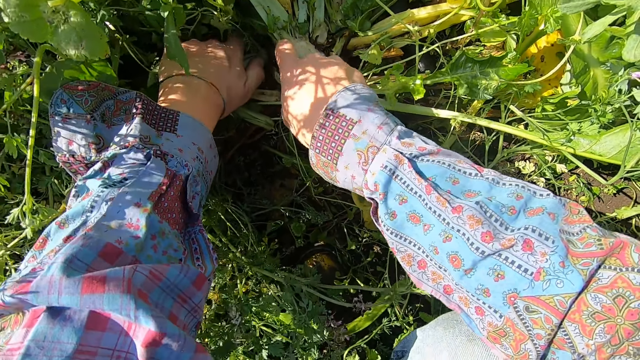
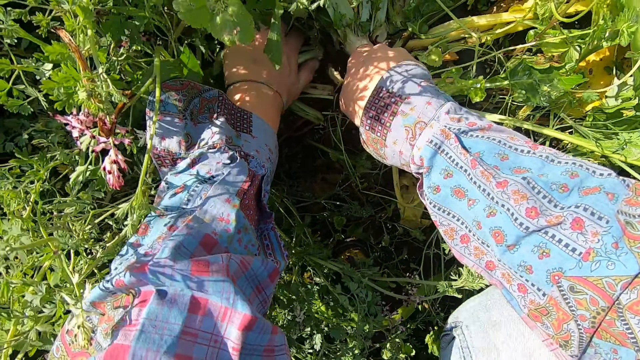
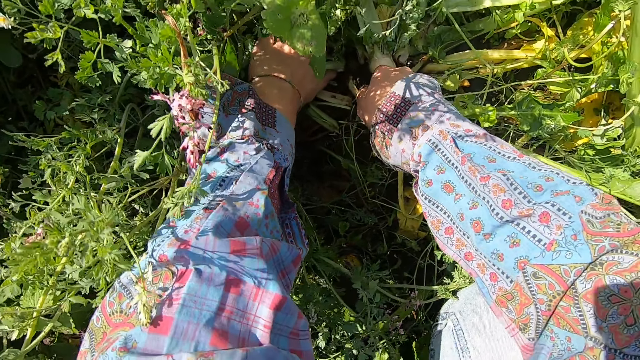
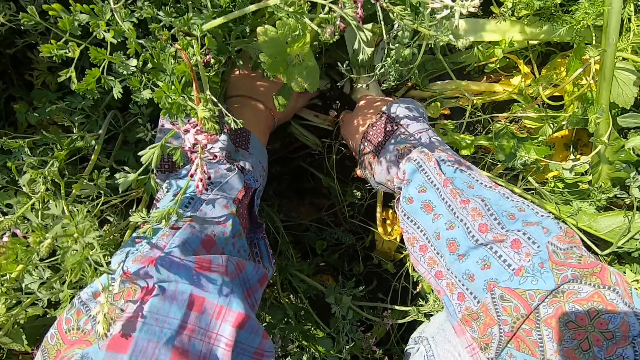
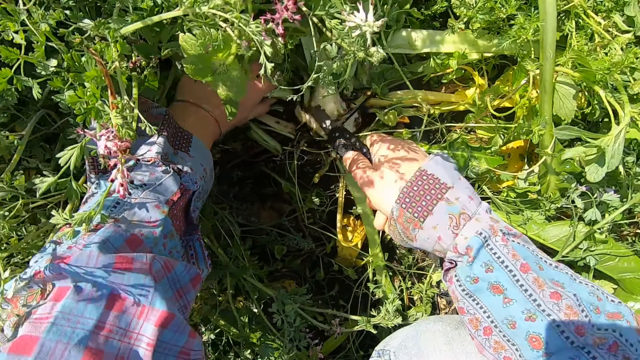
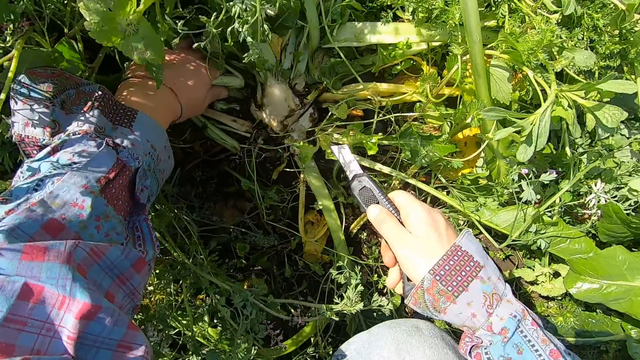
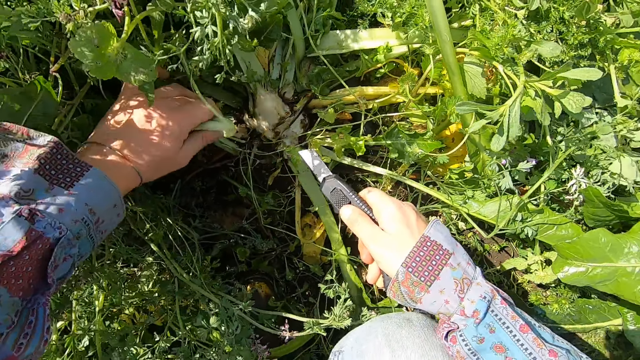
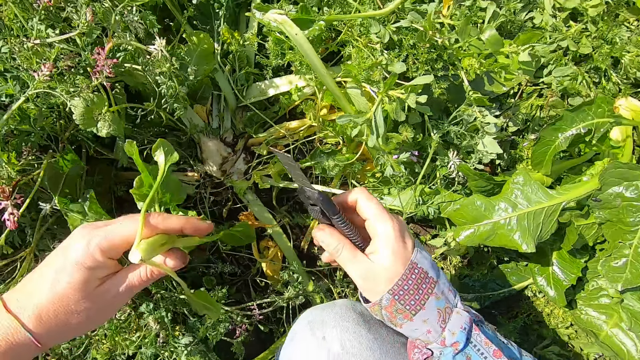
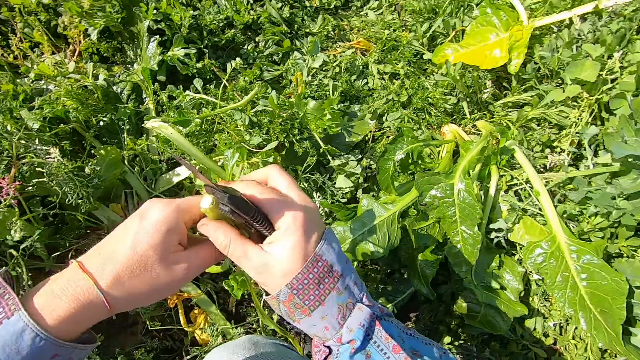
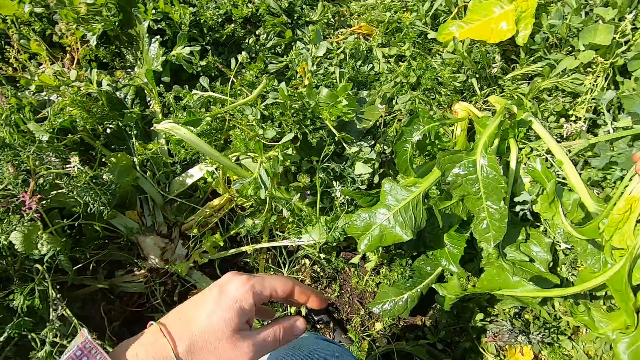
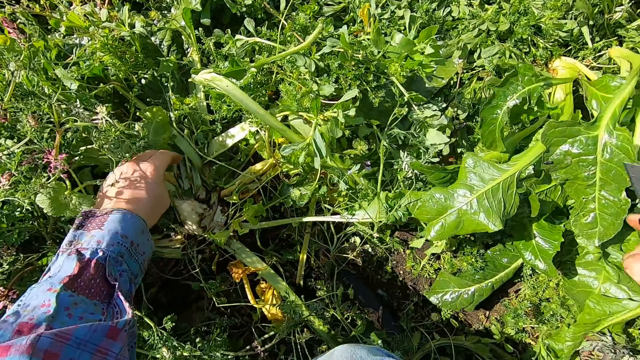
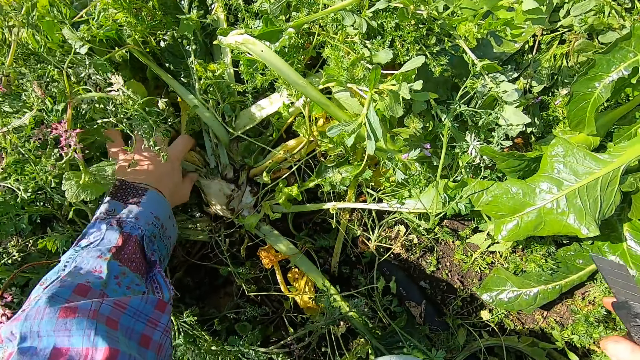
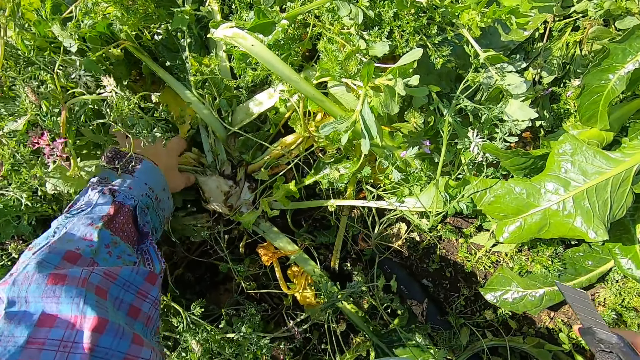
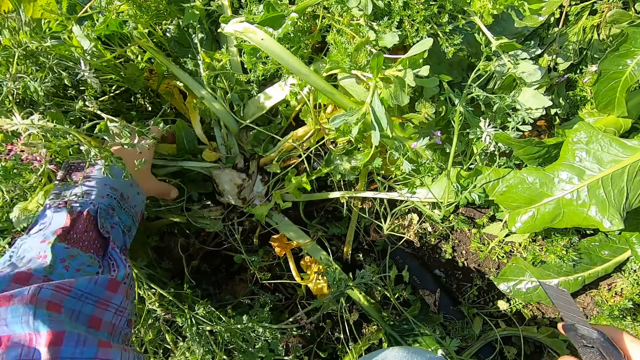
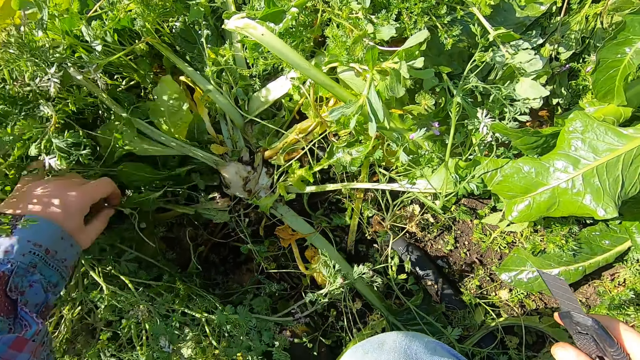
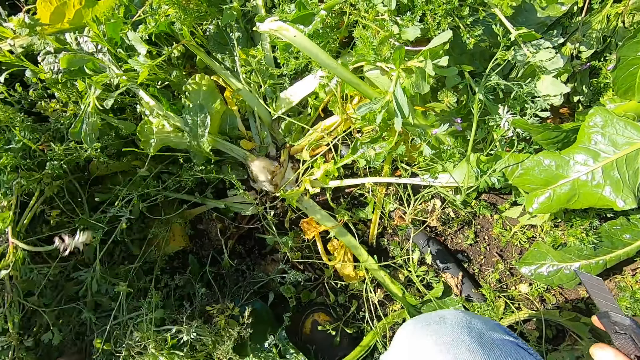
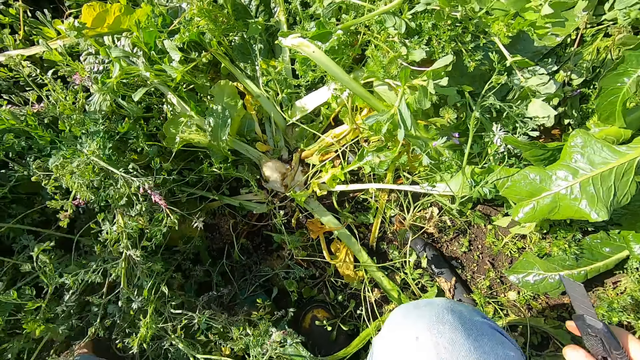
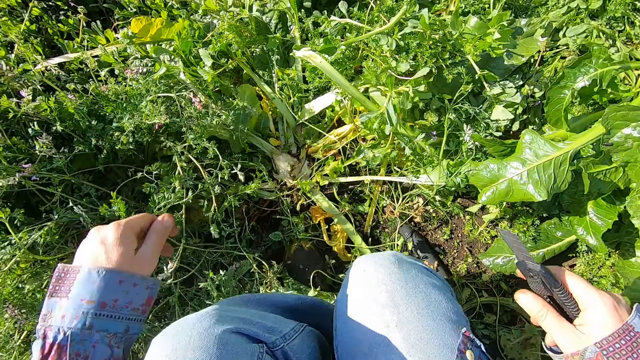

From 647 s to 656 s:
The camera wearer cuts a chard with the cutter. He removes the chard with his left hand. He passes the chard to his right hand and drops the chard on other plants. He moves the weeds.

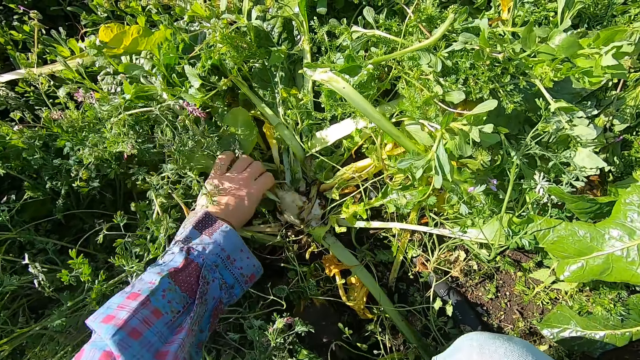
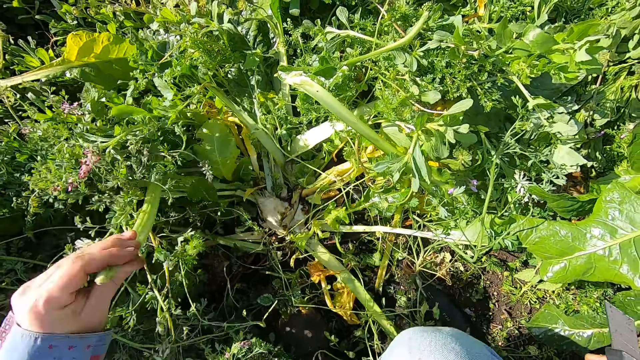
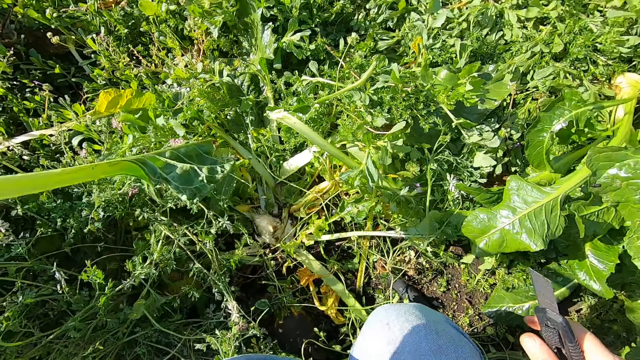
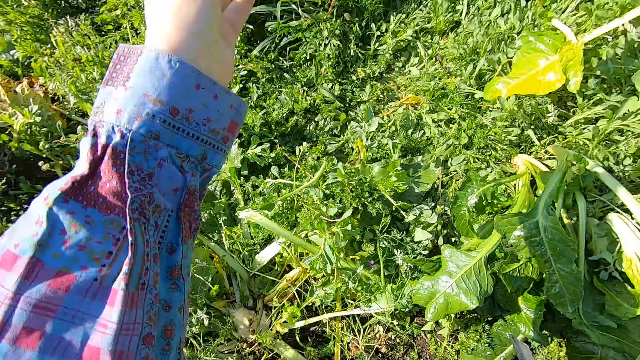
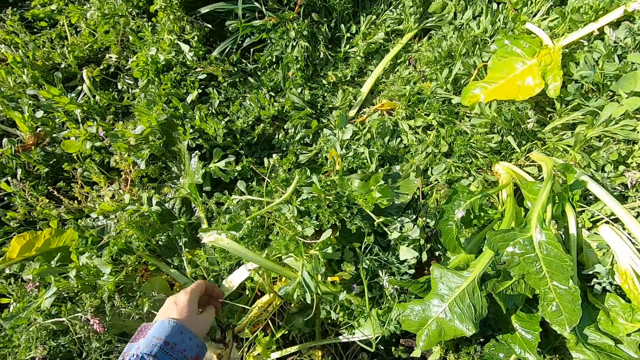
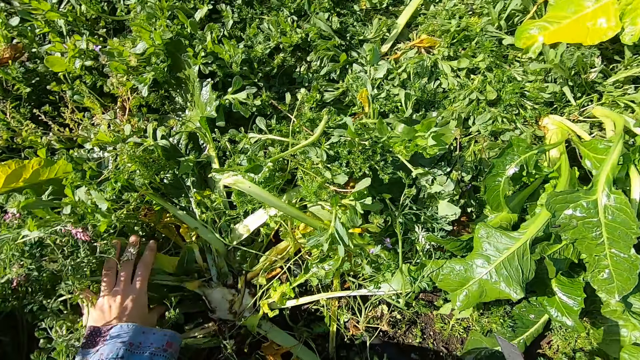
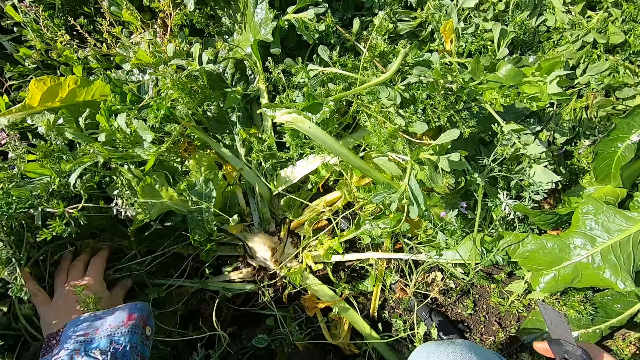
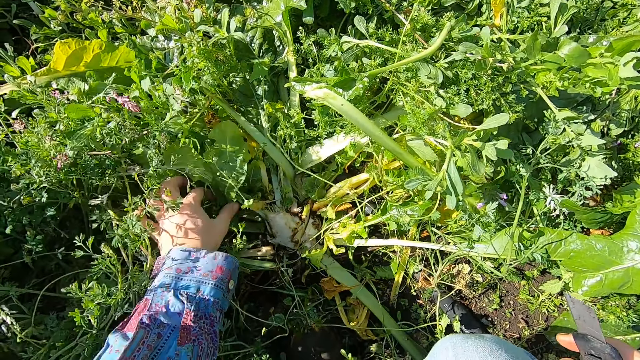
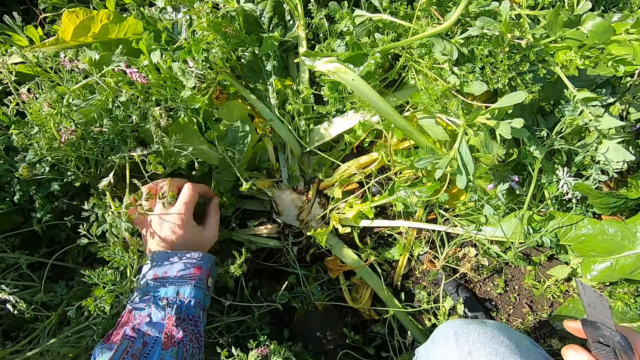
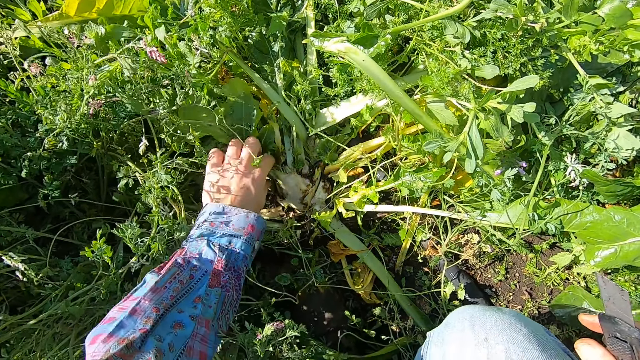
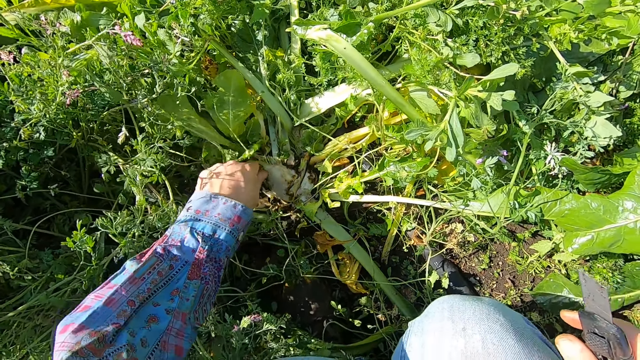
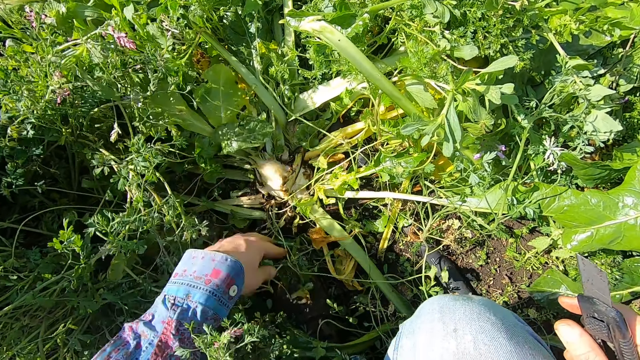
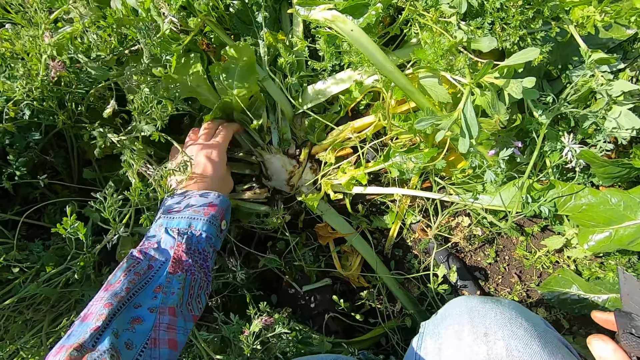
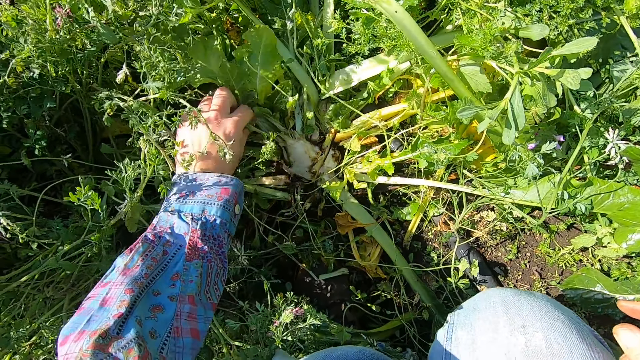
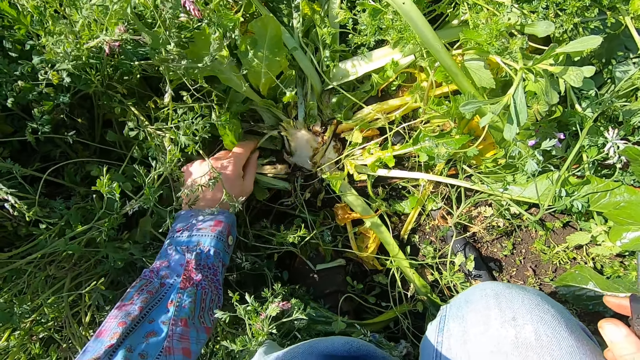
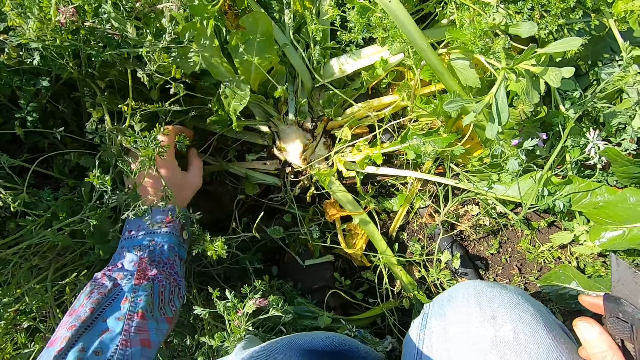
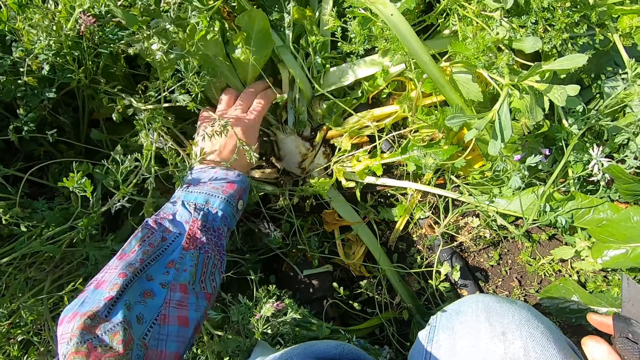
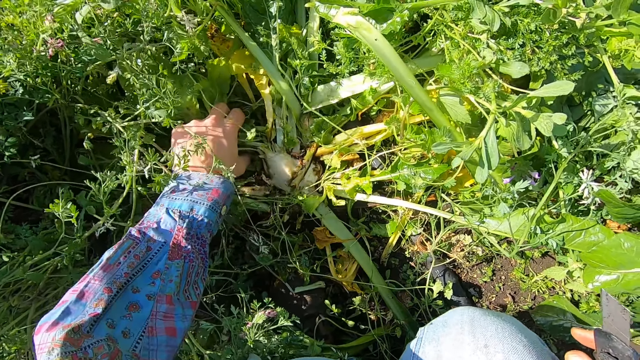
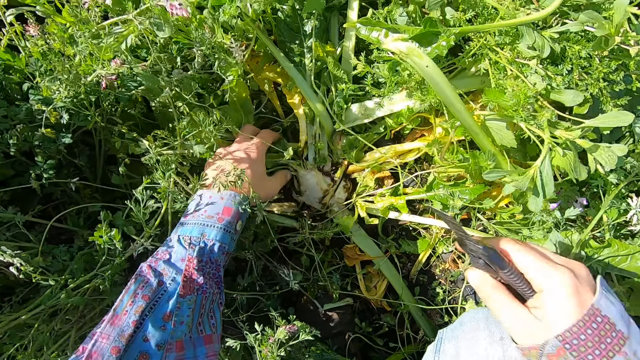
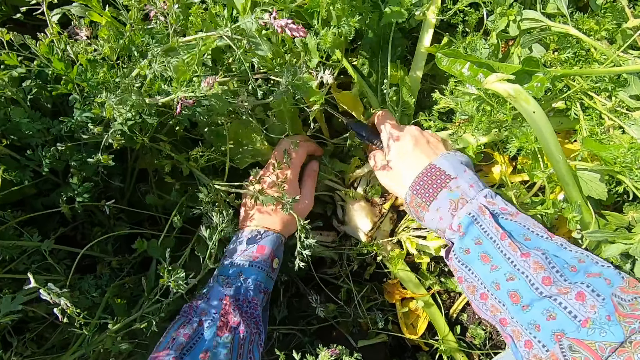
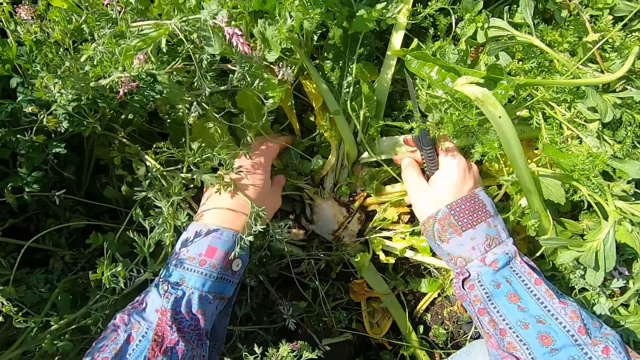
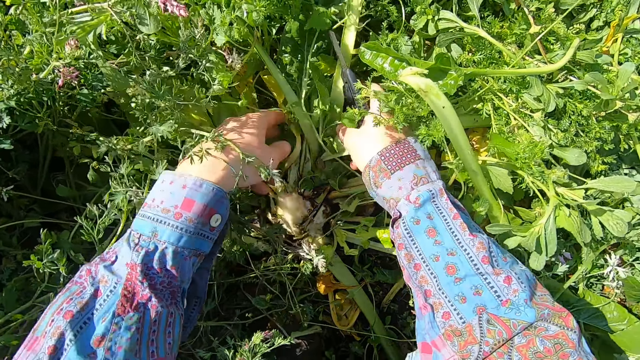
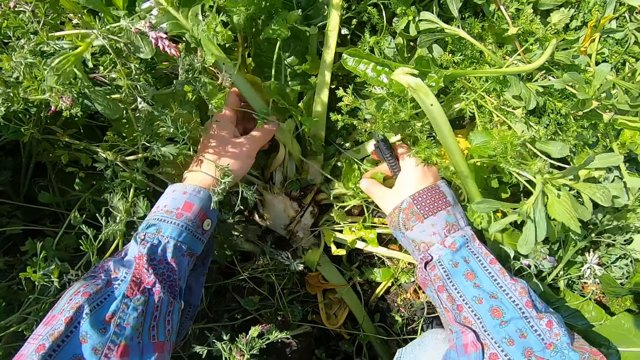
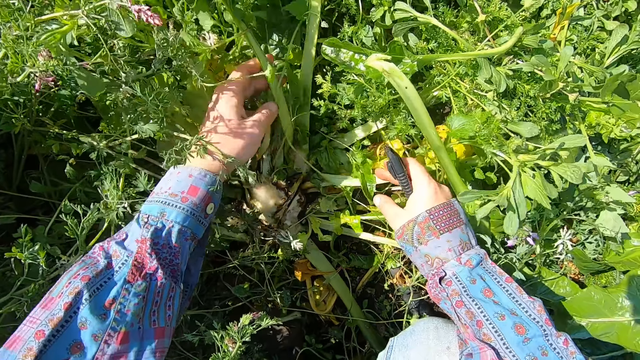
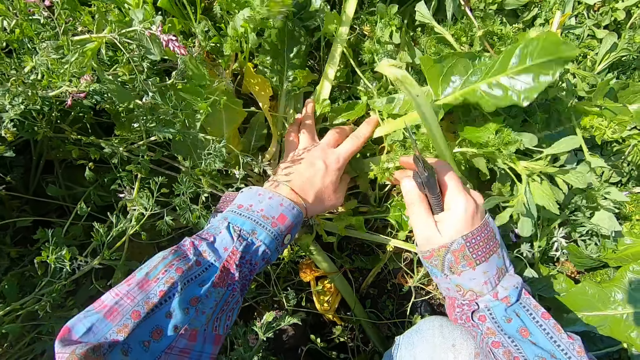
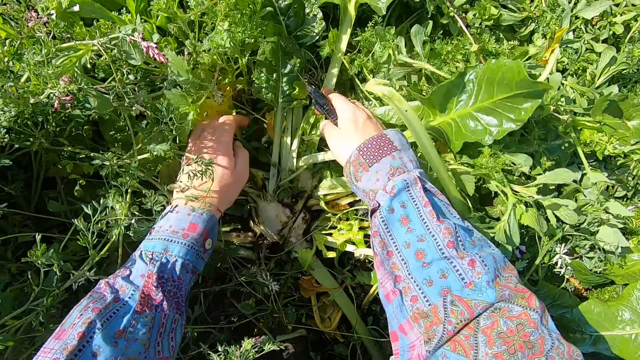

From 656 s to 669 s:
The camera wearer removes a plant or lettuce leaf with his left hand. He drops the leaf. He shoves plants aside with his left hand. He breaks away a bad branch from the chard with his left hand. He holds the lettuce. He separates plants with both hands.
